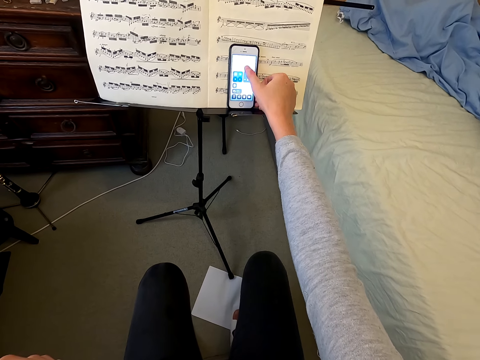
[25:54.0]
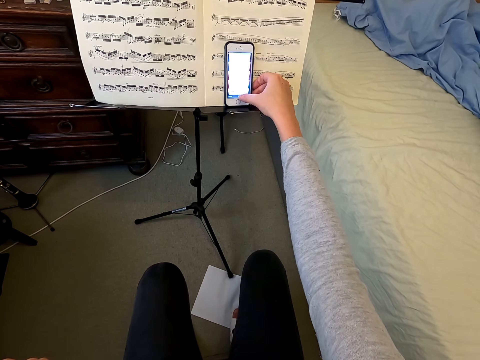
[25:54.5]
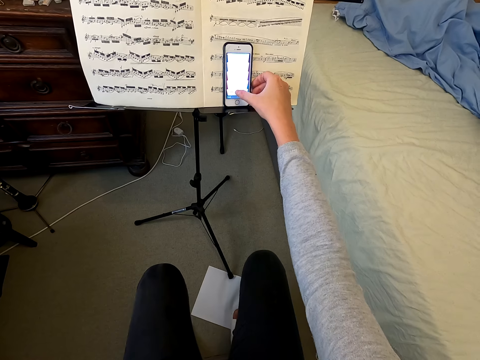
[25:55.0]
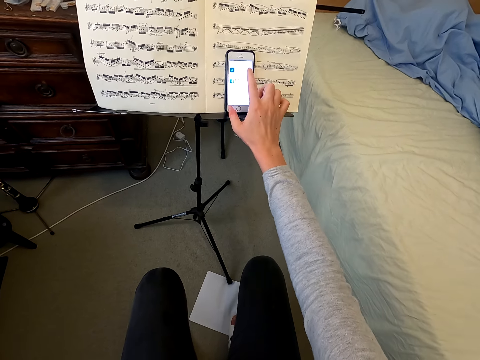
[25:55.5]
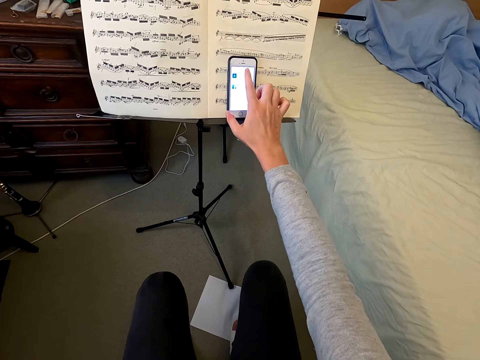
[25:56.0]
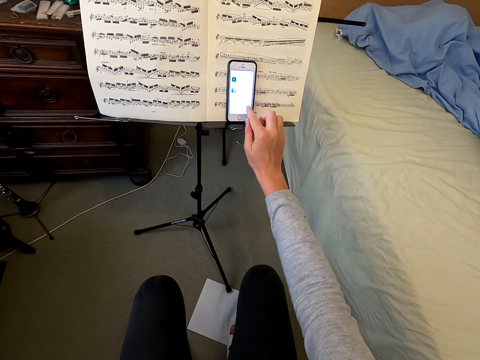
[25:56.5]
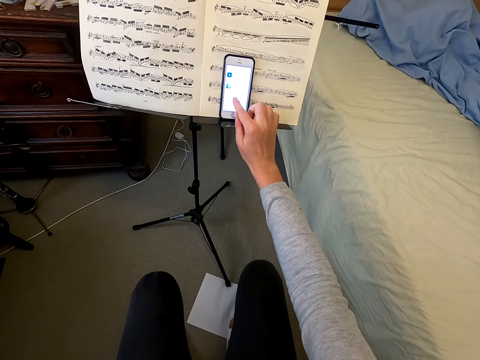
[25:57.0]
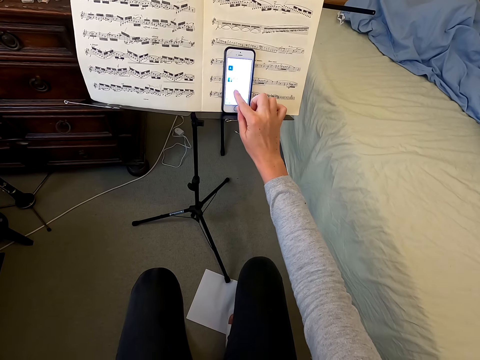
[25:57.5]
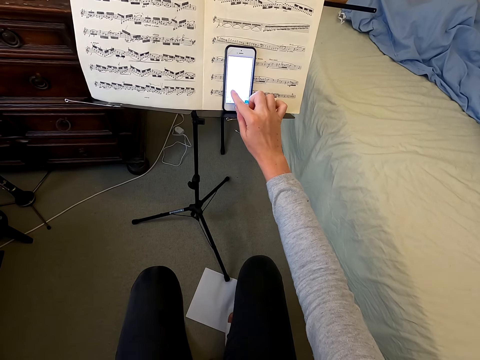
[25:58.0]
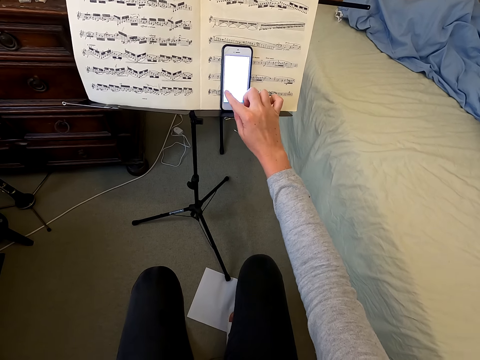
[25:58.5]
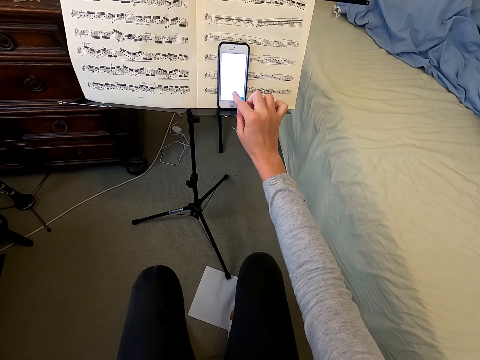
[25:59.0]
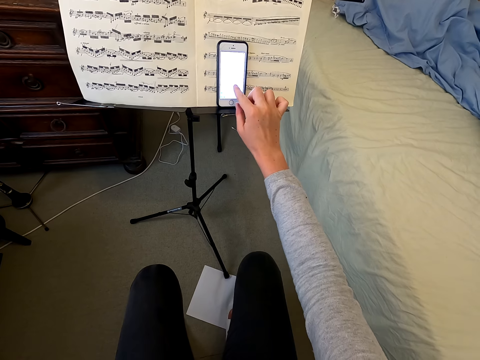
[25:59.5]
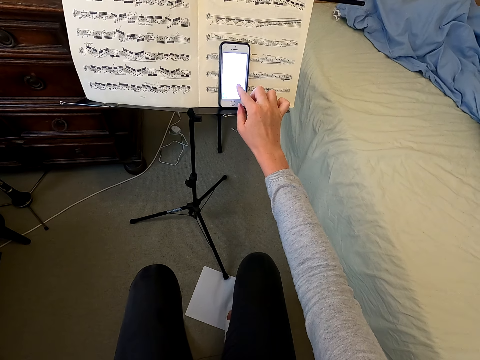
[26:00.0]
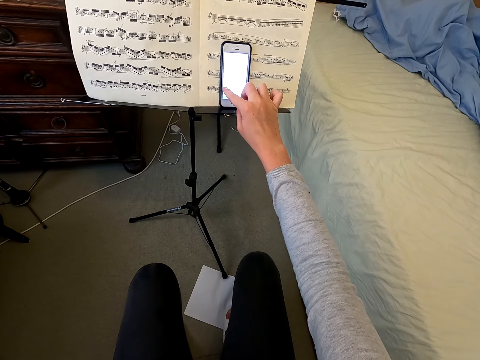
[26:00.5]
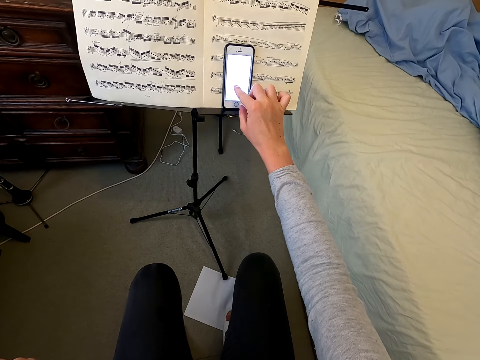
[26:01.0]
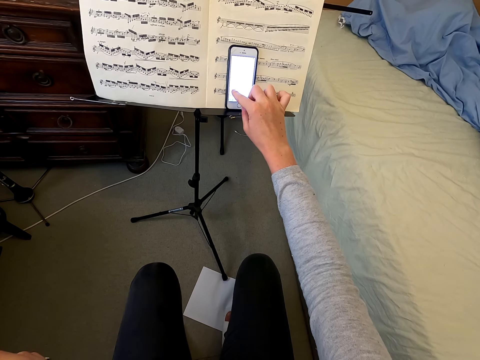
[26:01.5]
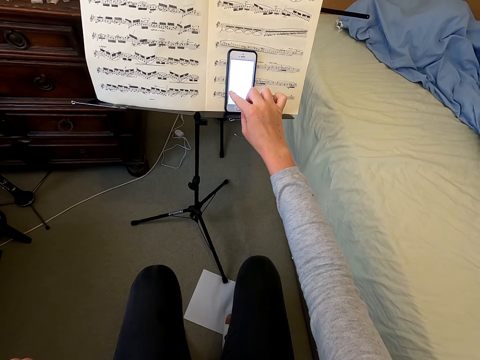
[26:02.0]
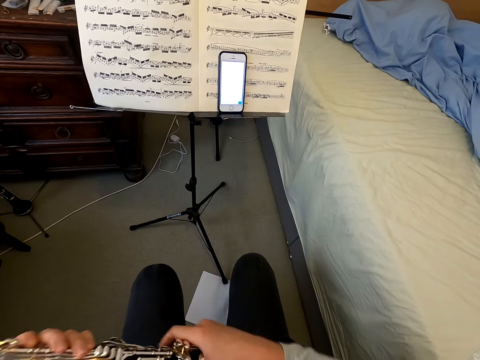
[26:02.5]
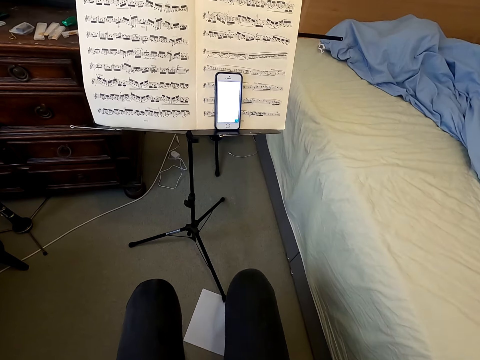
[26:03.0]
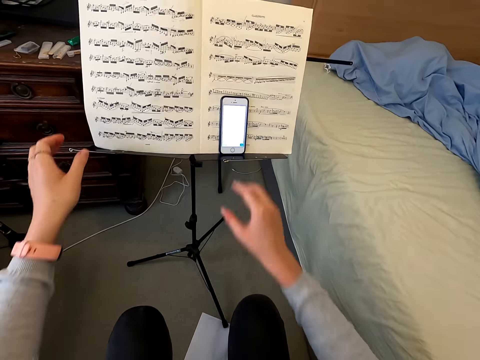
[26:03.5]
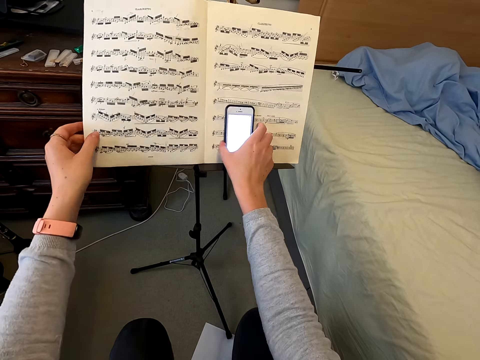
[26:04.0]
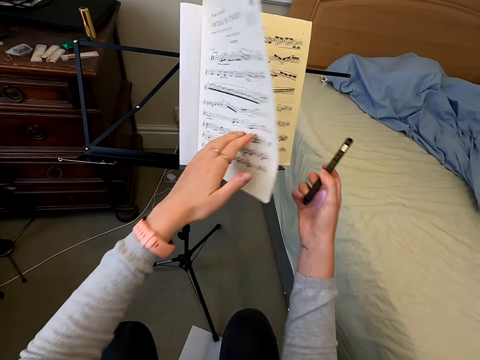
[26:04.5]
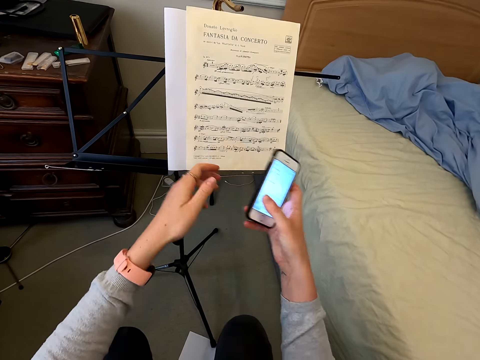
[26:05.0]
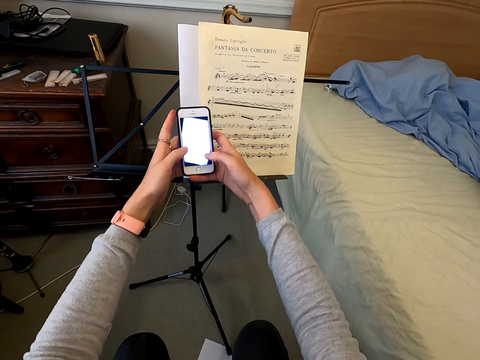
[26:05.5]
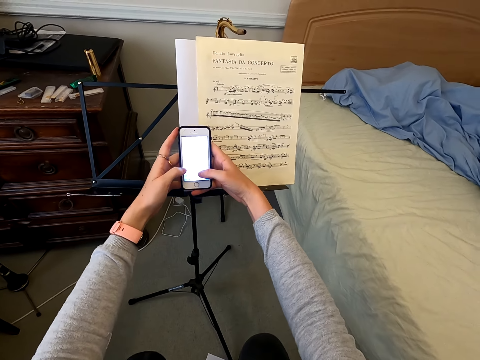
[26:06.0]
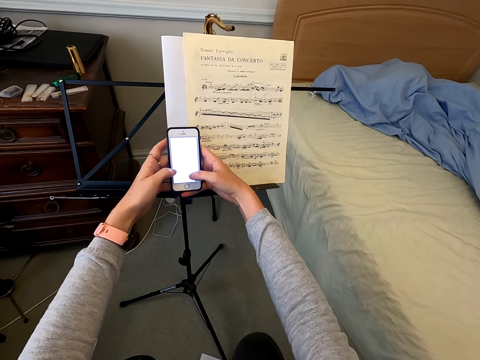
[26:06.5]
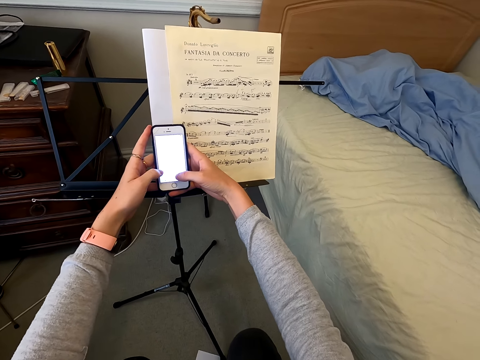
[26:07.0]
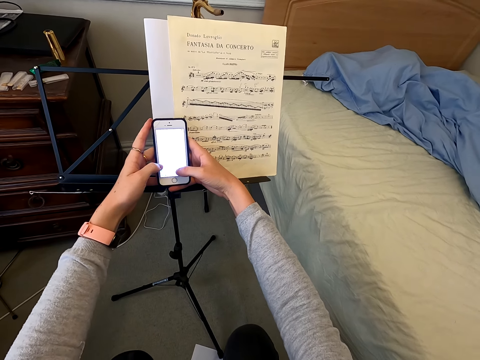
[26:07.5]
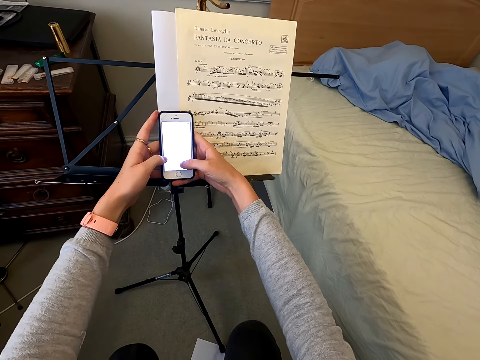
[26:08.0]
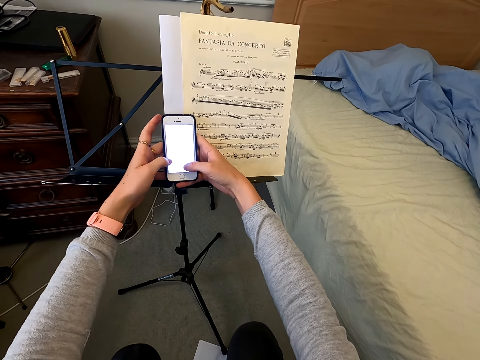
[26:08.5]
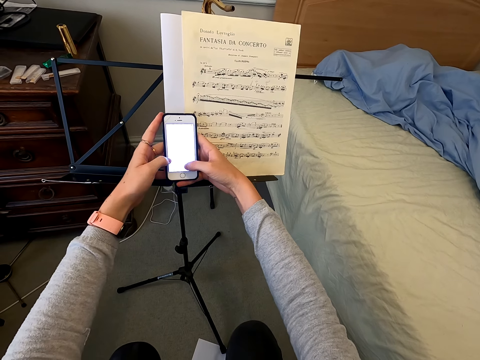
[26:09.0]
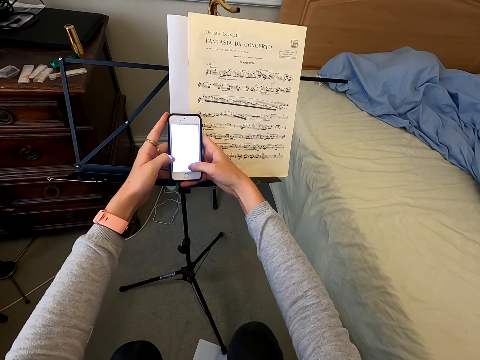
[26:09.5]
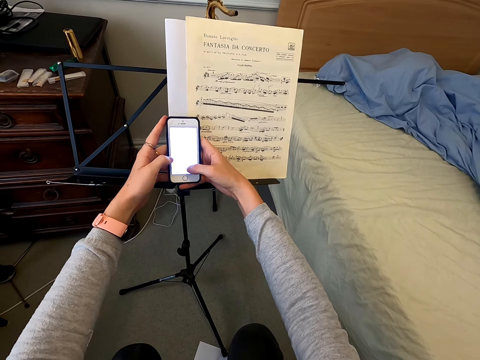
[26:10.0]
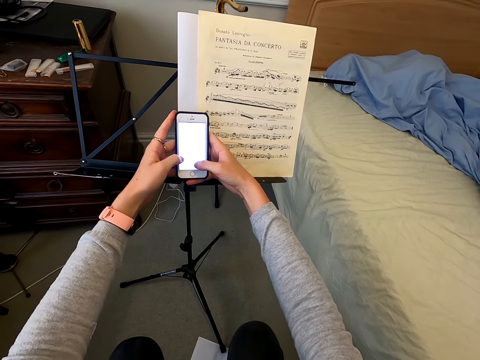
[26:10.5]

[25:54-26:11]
The camera wearer opens the next page of the book. She picks up a phone. She uses the phone. She touches her cellphone.

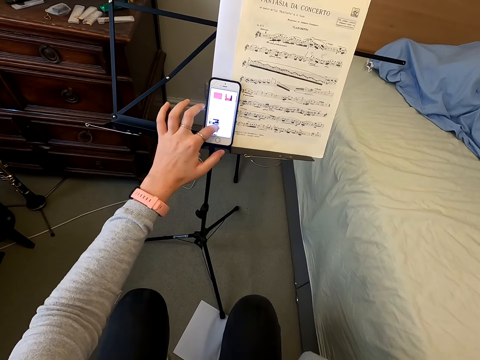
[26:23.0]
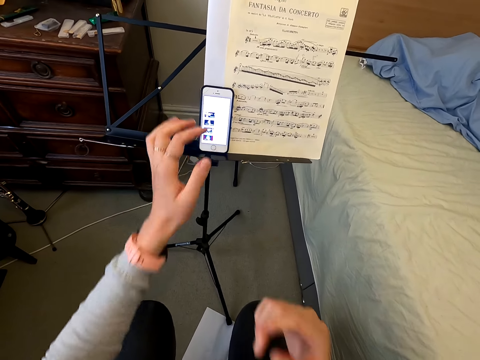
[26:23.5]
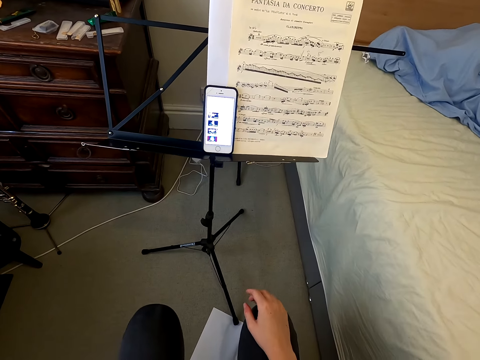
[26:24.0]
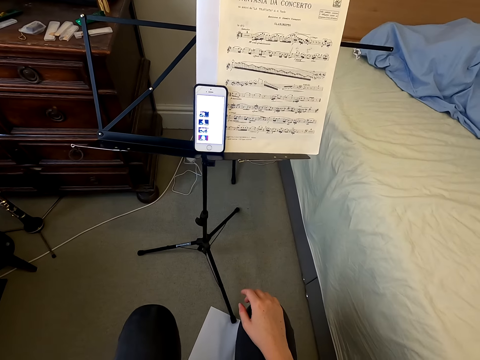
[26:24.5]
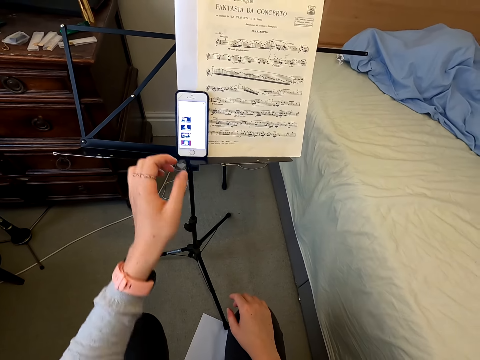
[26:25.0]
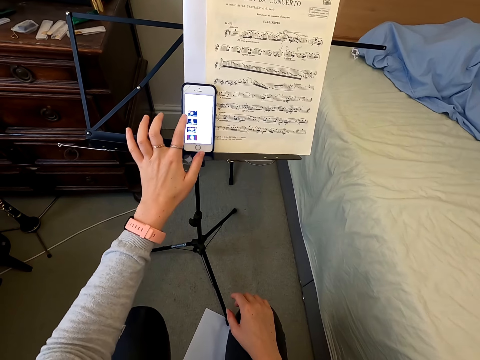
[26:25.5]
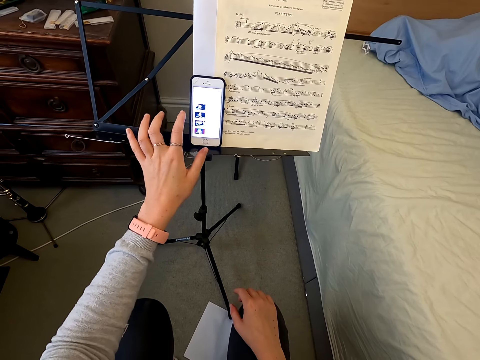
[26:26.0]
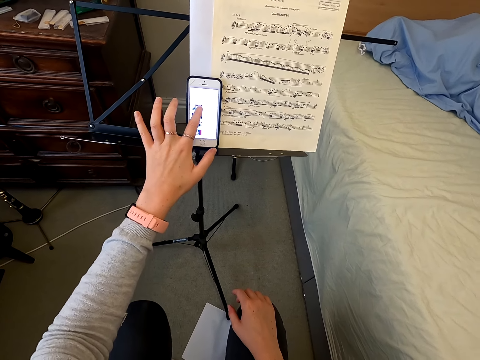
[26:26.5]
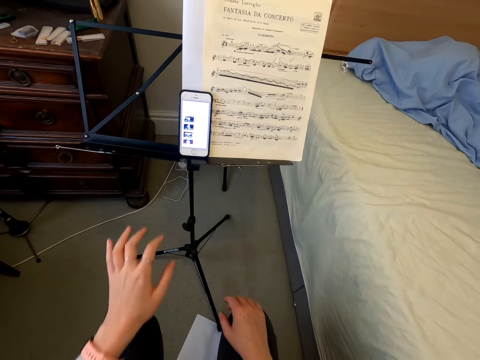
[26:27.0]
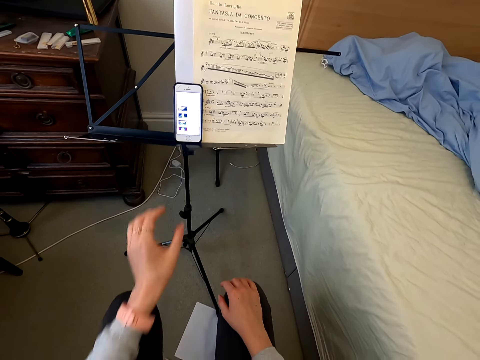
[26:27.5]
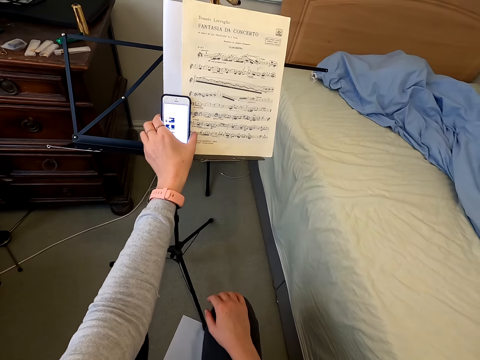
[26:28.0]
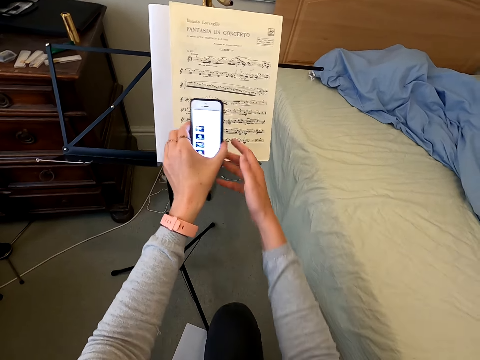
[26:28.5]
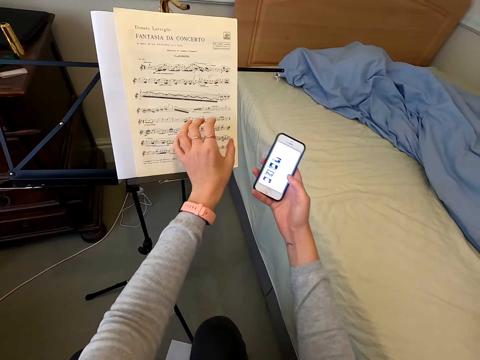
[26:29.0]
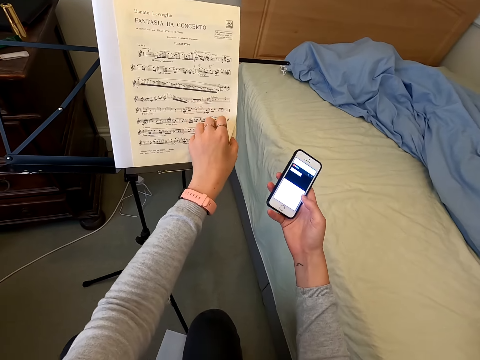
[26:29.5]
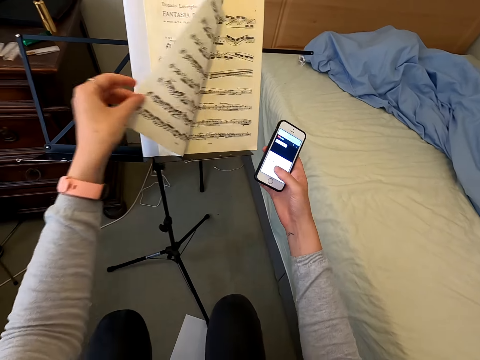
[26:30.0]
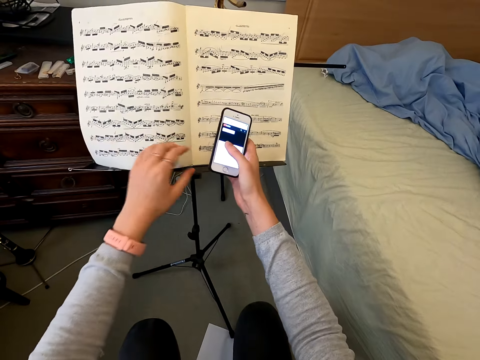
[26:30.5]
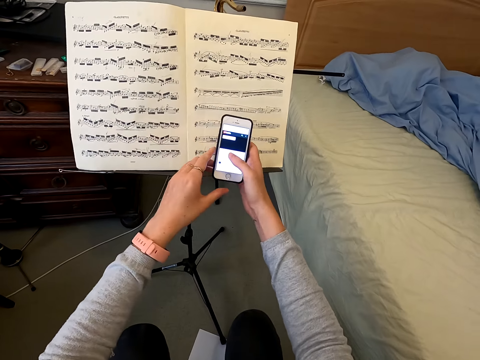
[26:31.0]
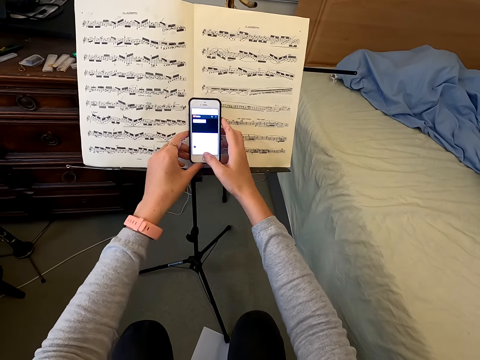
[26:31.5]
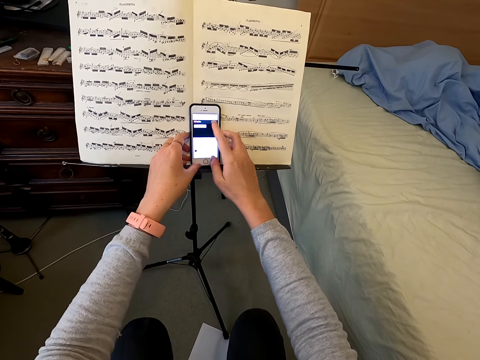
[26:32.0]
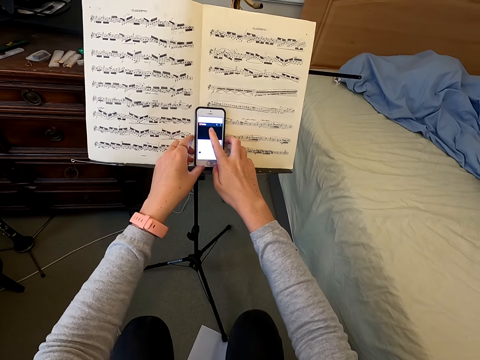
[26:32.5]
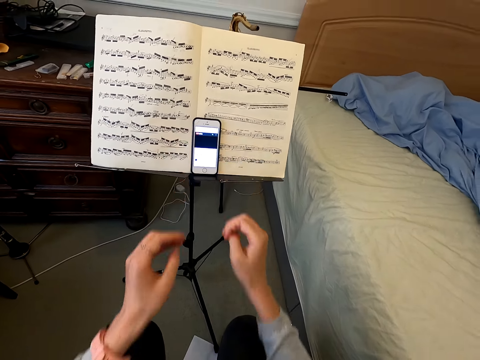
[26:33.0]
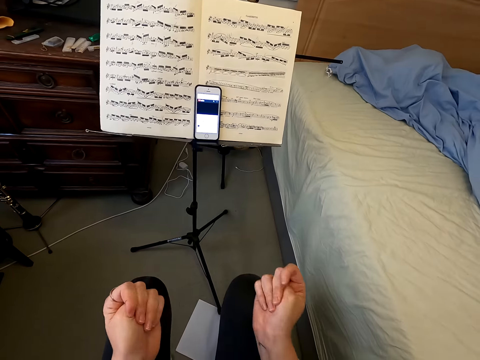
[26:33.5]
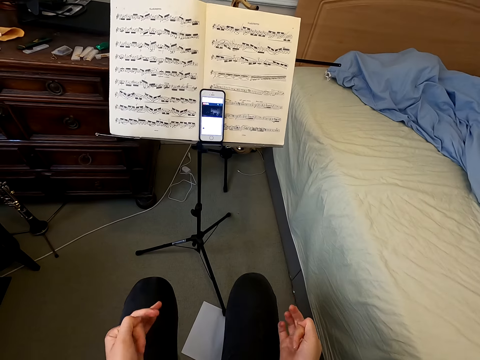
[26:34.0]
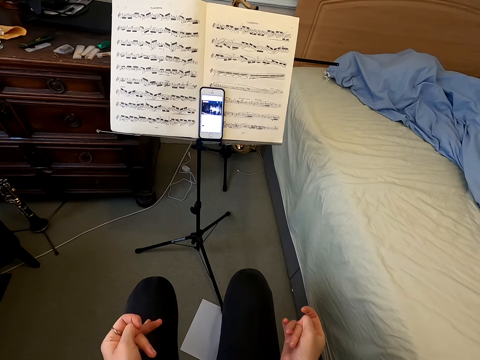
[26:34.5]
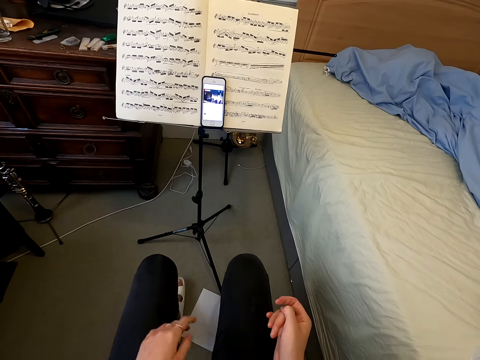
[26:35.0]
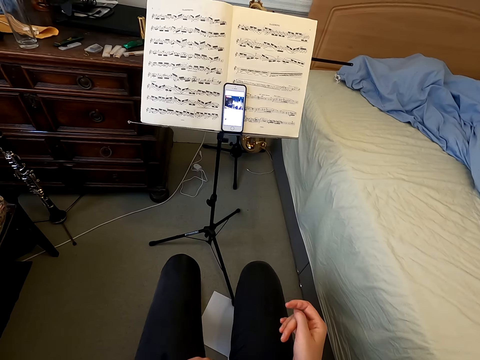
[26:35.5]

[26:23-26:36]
The camera wearer touches the face. She uses the phone. She carries her cellphone. She picks up the phone. She opens the book. She puts the cellphone on top of the book. She scrolls on her cellphone. She uses the phone. She twists her hands. She plays with the hands.
